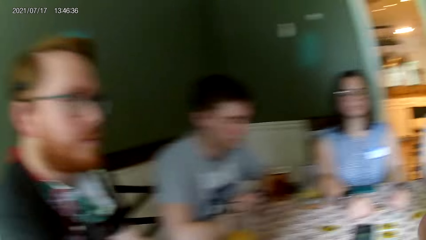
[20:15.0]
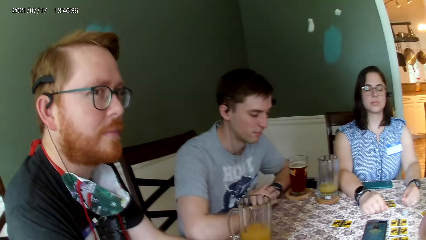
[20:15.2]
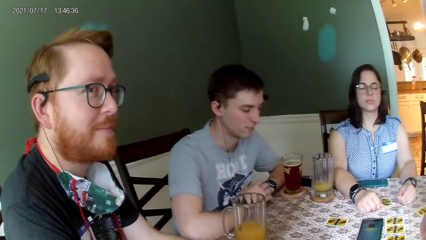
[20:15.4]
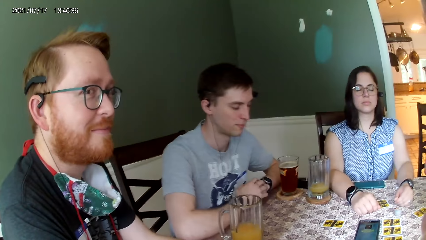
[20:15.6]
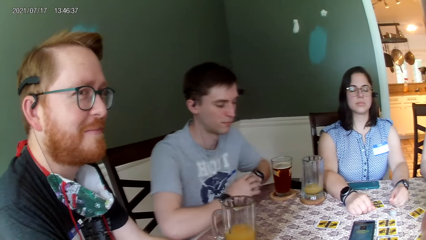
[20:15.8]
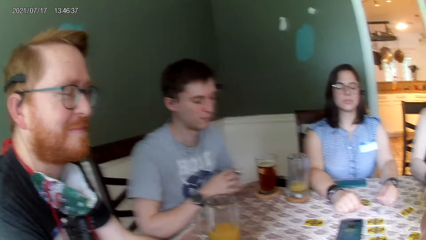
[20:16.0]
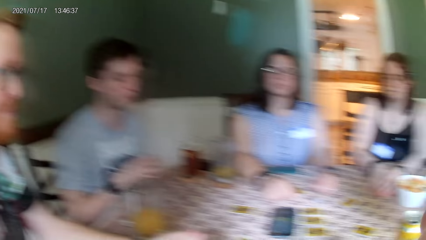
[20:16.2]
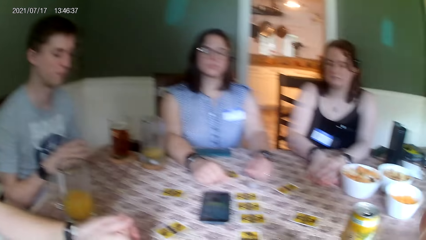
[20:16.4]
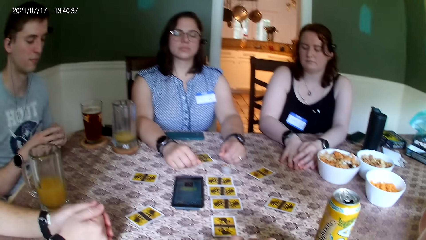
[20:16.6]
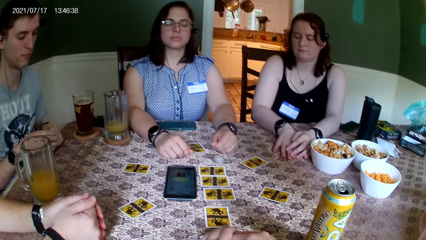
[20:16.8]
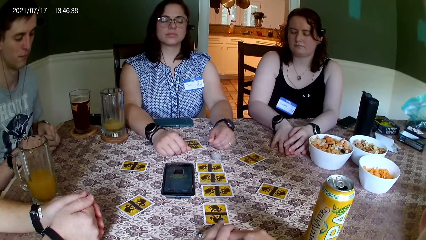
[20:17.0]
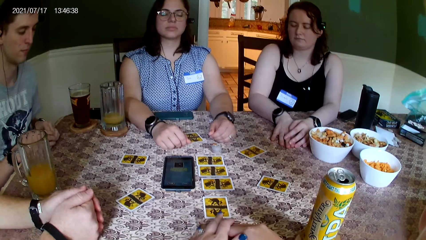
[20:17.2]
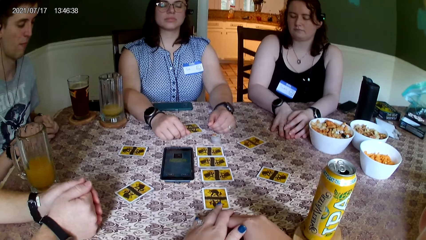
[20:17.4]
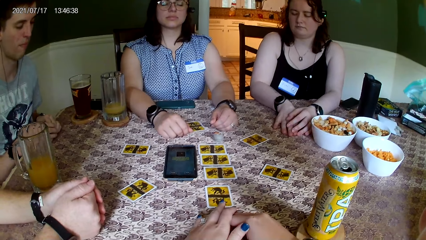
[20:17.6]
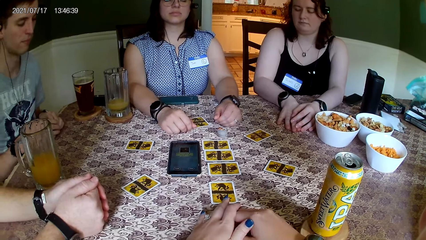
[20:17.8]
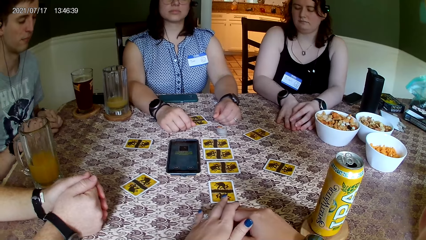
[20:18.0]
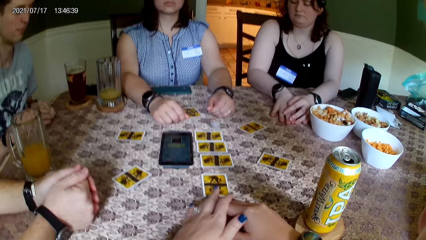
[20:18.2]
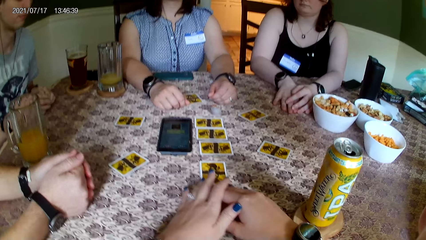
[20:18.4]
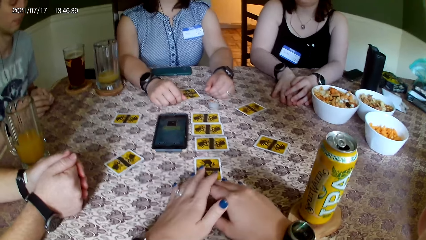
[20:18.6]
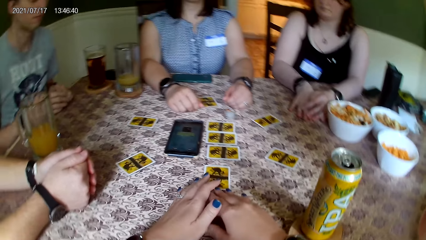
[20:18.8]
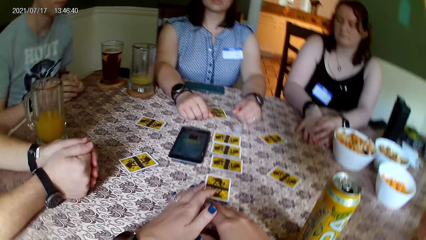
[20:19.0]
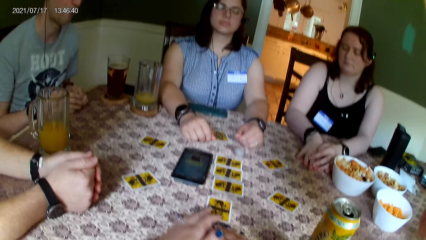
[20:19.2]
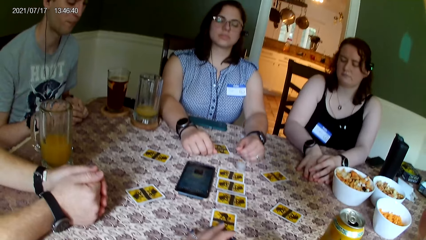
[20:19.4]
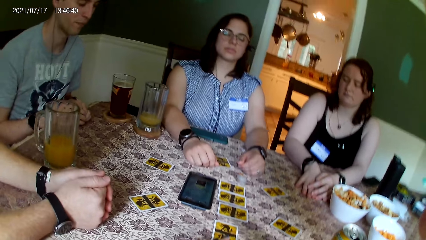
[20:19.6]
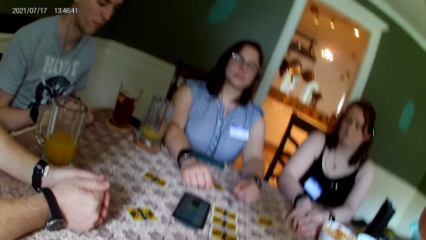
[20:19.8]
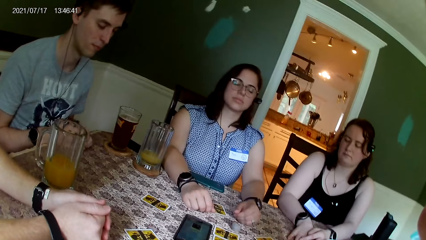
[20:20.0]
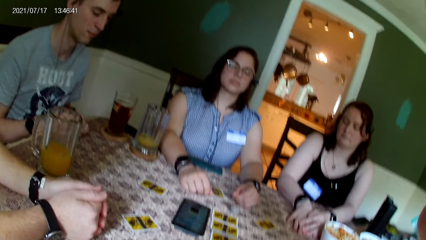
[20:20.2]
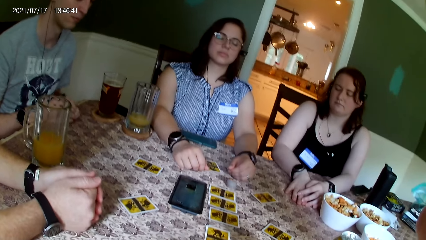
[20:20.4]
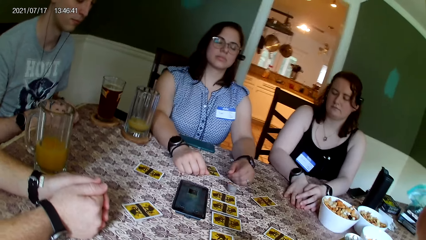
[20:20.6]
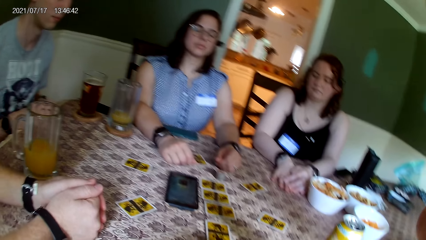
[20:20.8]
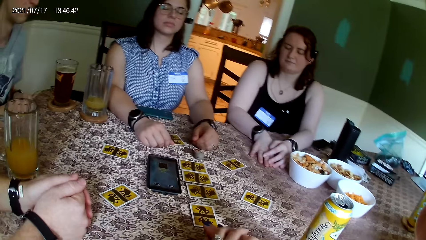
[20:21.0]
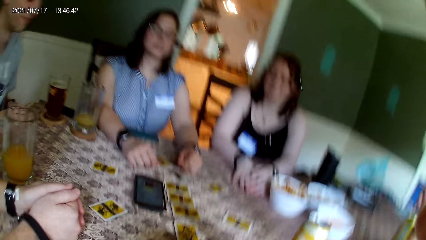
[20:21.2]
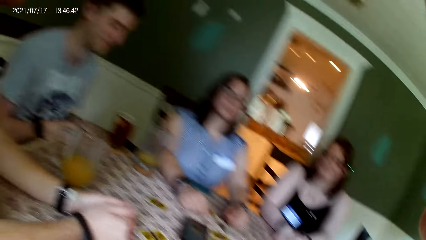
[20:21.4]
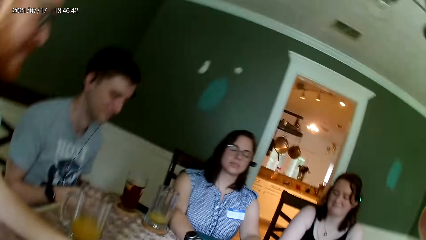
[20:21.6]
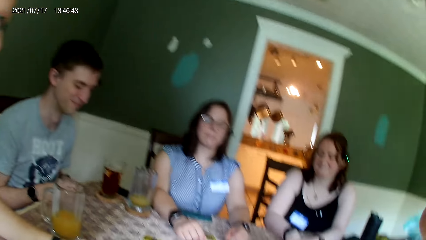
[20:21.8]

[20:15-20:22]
The camera wearer stares at a person. The person closes his eyes. The camera wearer stares at three other people.

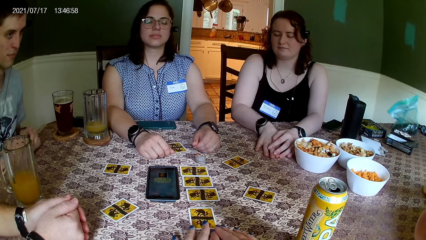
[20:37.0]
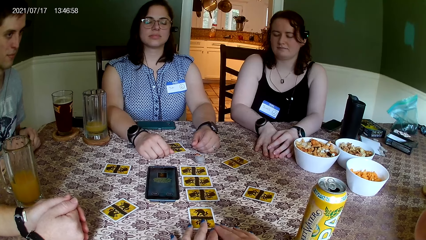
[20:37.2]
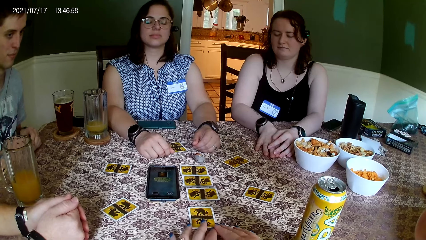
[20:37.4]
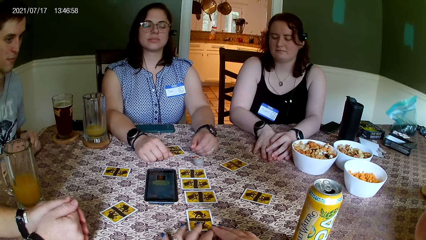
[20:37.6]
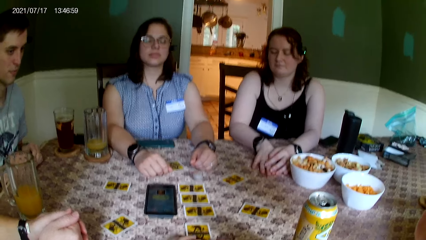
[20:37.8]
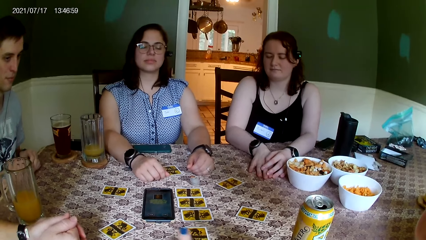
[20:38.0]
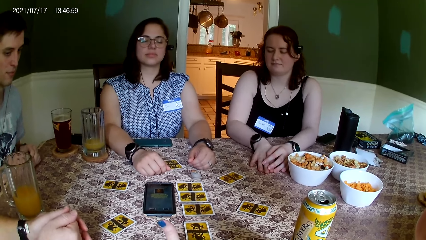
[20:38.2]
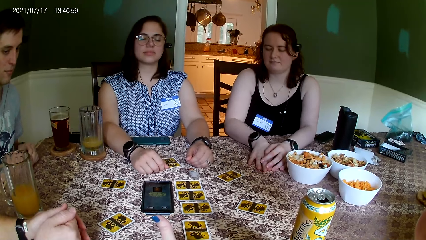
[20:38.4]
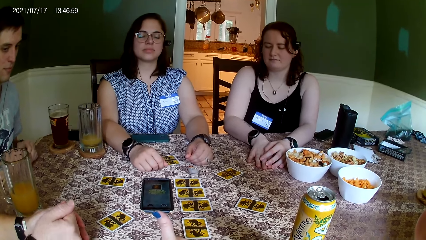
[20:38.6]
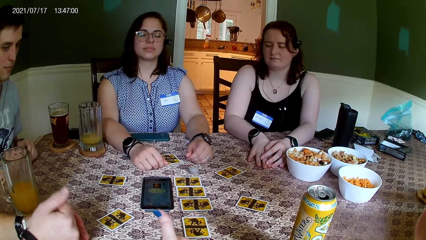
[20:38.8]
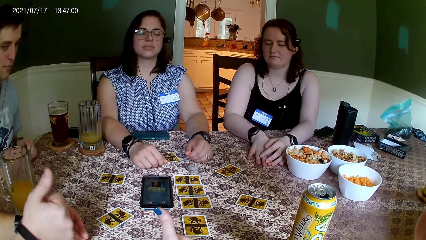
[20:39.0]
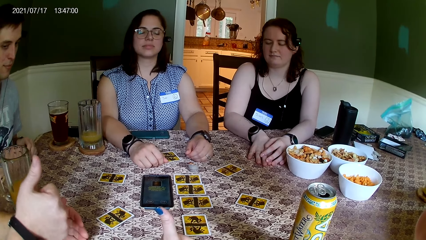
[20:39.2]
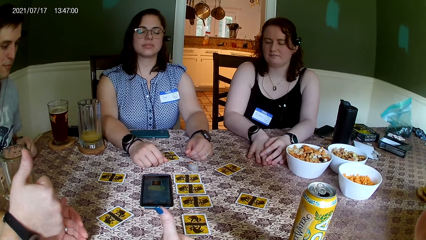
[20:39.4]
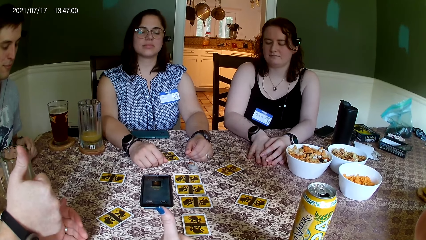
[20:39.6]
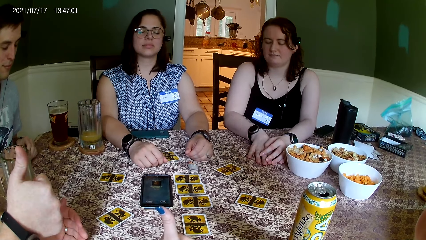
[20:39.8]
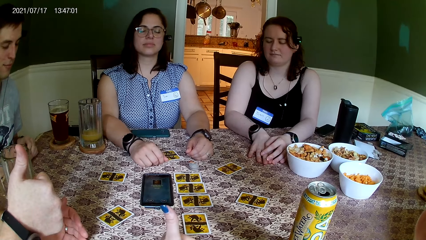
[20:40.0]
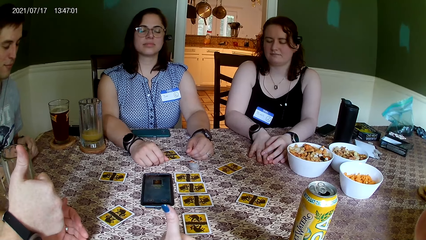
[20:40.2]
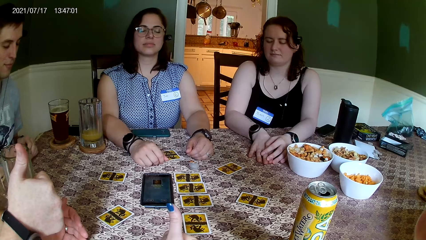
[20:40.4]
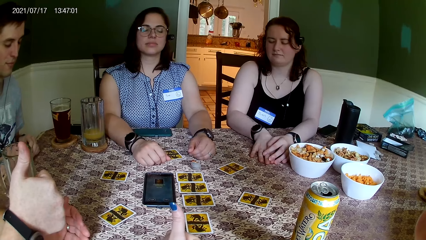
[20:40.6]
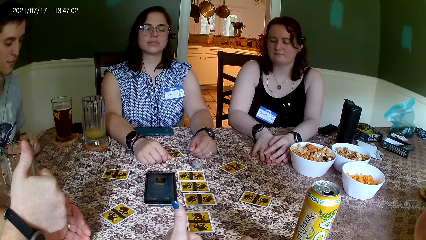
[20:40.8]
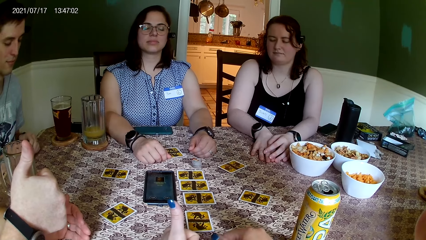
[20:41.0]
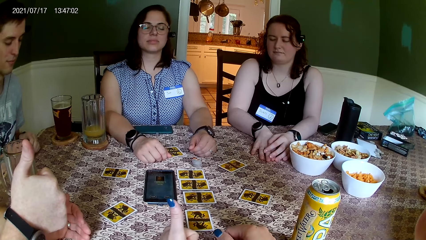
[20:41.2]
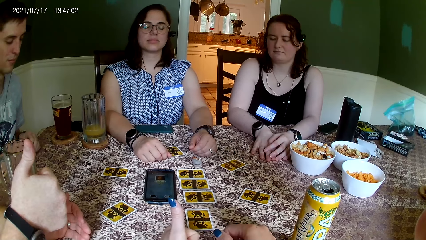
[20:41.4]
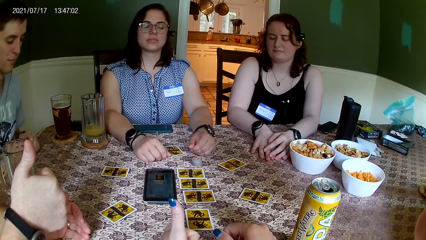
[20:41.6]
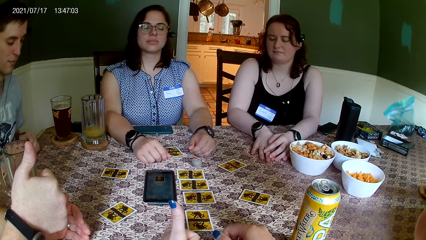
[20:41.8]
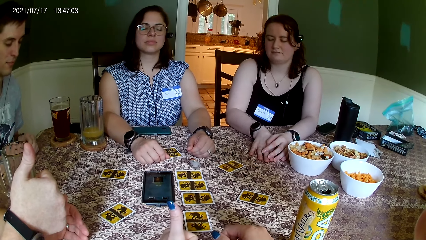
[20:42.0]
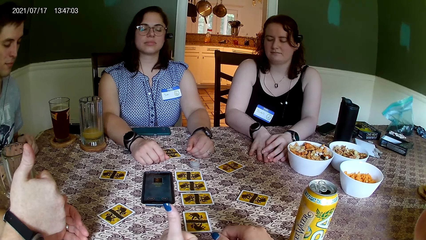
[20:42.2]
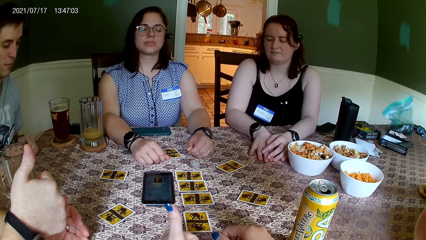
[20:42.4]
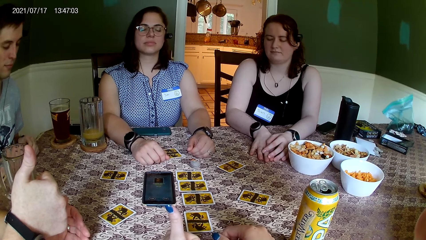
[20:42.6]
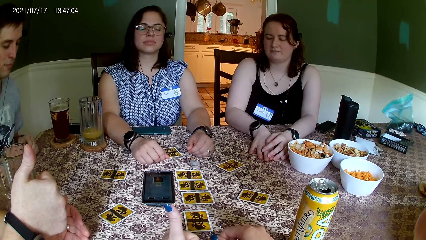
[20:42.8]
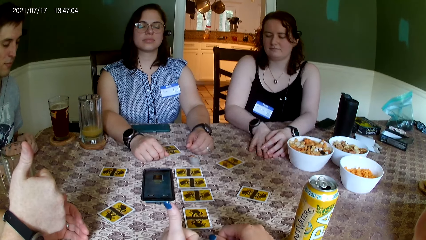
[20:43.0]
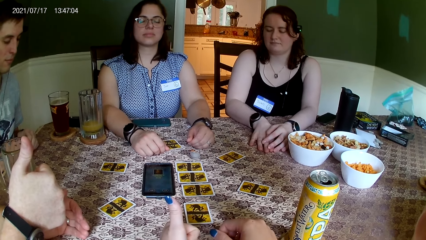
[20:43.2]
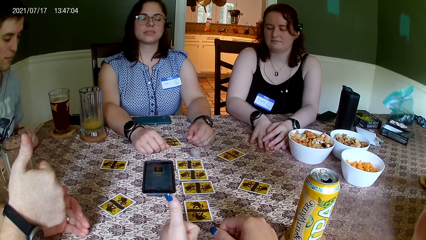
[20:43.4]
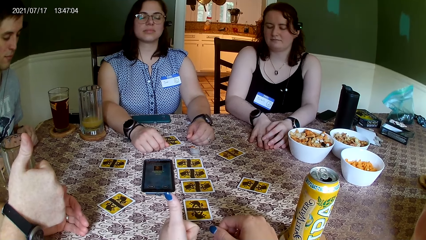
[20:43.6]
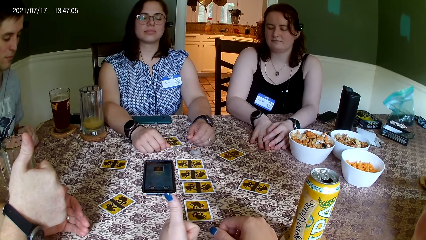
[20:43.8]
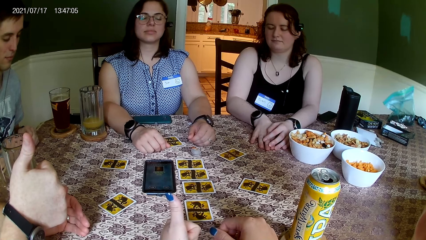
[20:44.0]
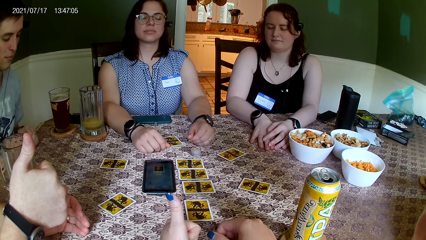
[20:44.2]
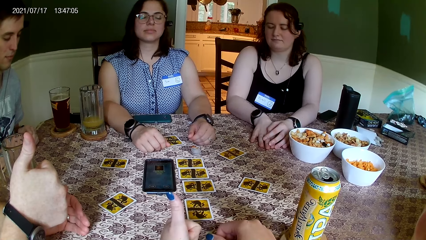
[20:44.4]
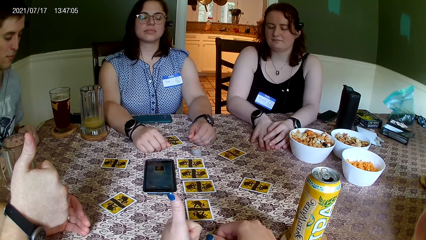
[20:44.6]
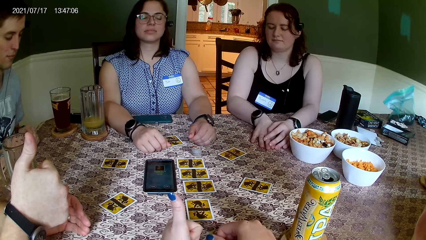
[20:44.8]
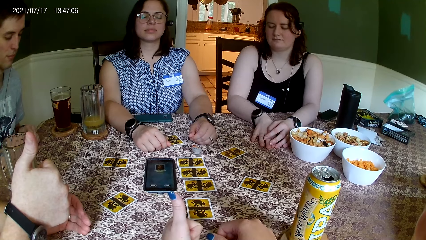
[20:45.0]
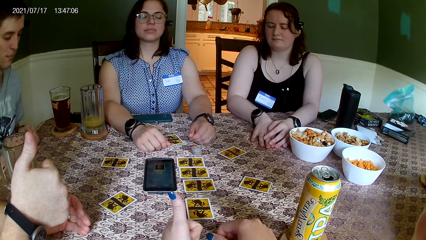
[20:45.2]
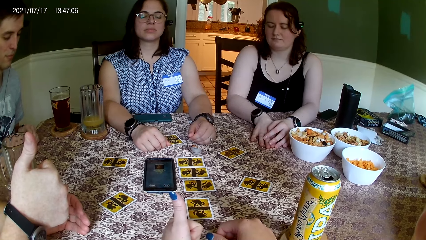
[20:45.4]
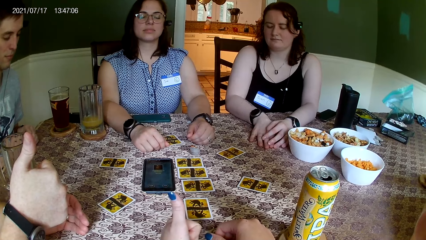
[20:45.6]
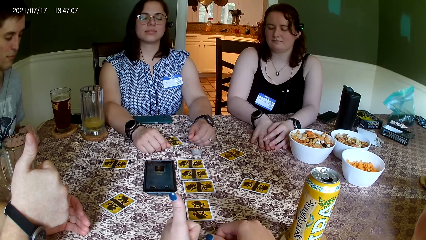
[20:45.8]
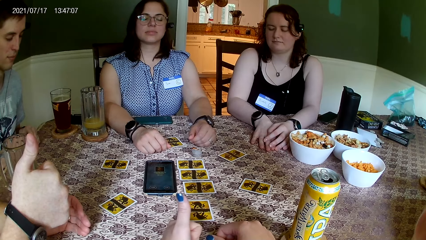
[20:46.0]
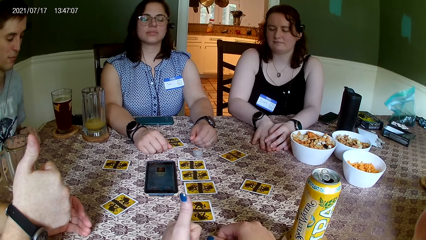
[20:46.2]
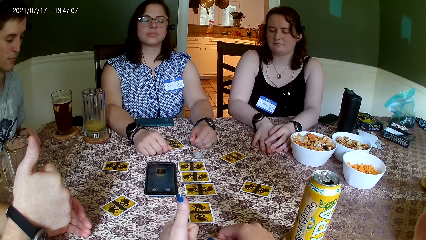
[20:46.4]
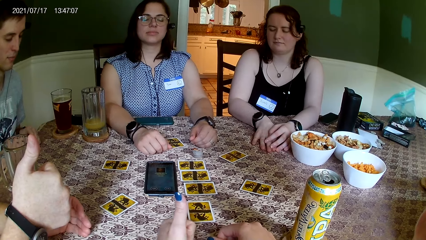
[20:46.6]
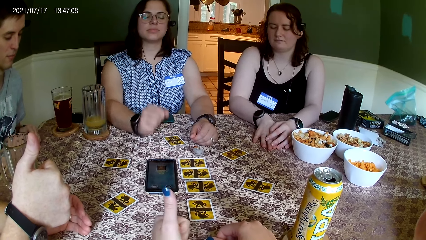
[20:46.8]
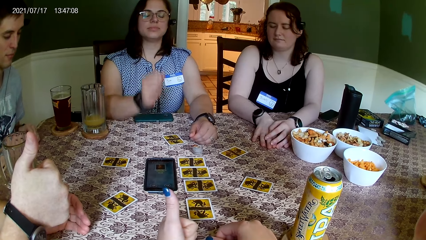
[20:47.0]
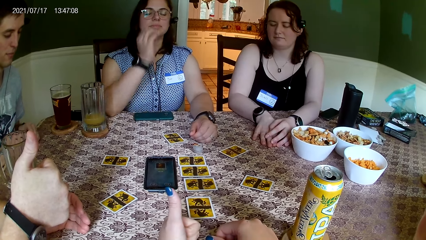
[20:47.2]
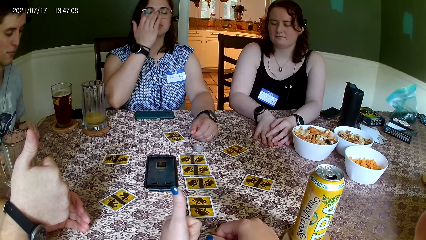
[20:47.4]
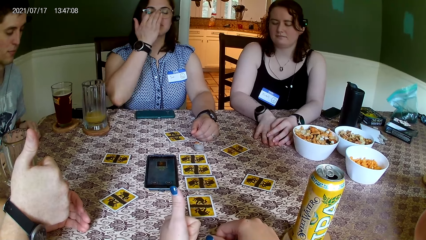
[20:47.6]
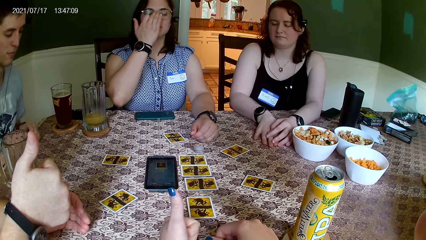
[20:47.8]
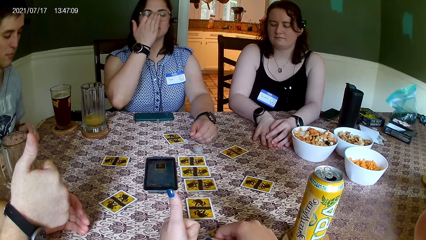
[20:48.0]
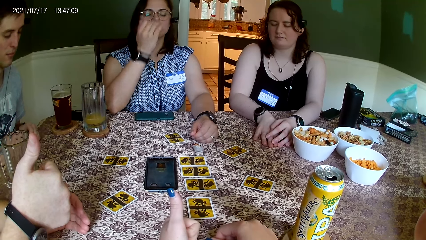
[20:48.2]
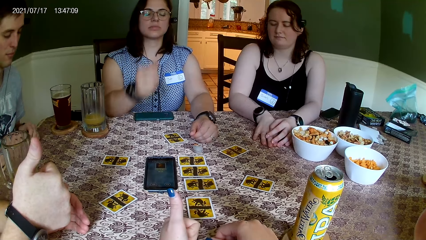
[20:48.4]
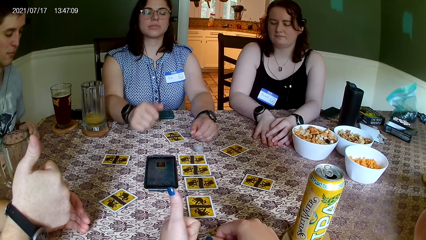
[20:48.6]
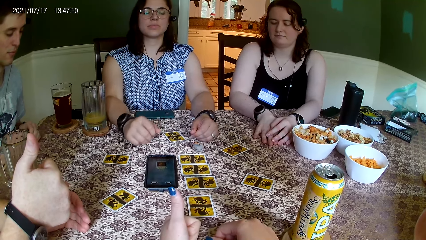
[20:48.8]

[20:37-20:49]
The camera wearer unfolds a thumb. A person unfolds a thumb. The camera wearer stares at three other people. One of the three people aligns her specs with a hand.
